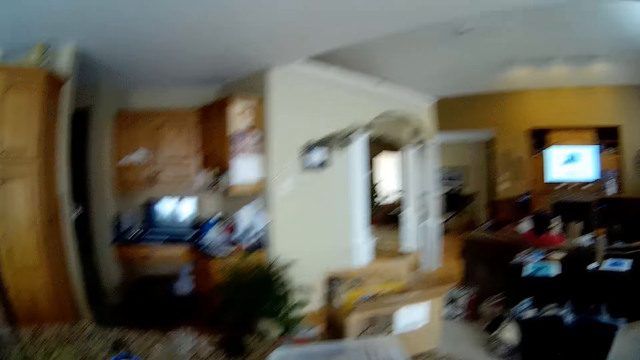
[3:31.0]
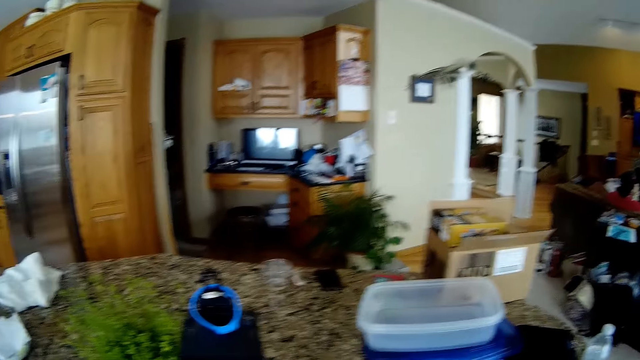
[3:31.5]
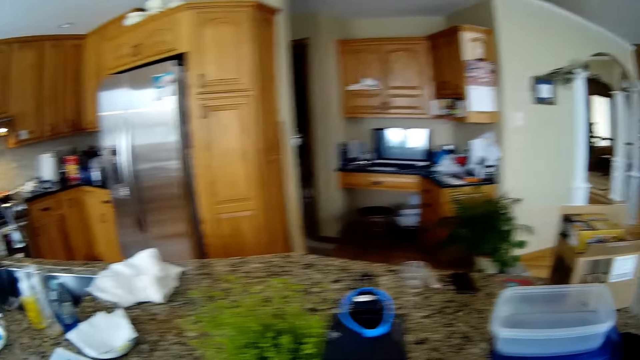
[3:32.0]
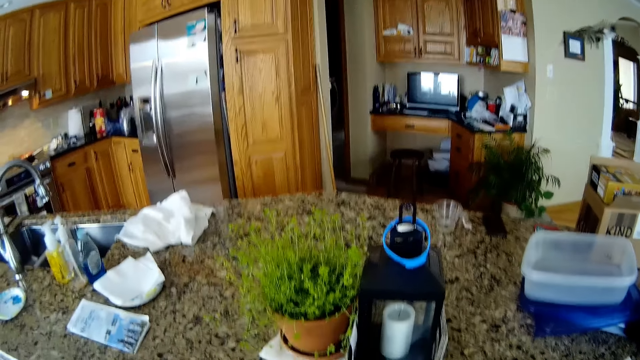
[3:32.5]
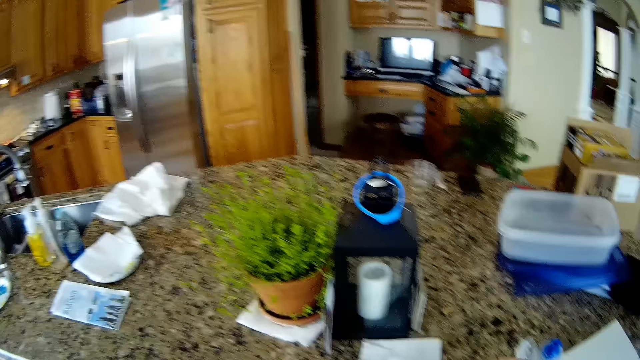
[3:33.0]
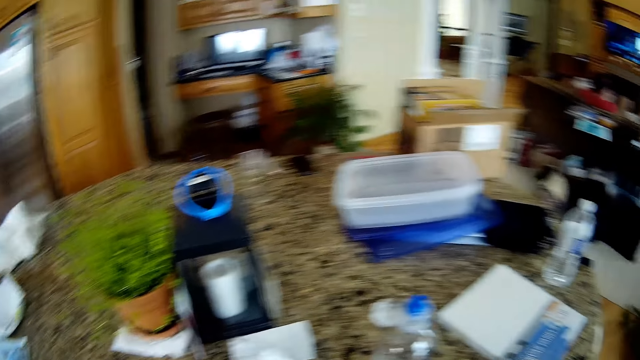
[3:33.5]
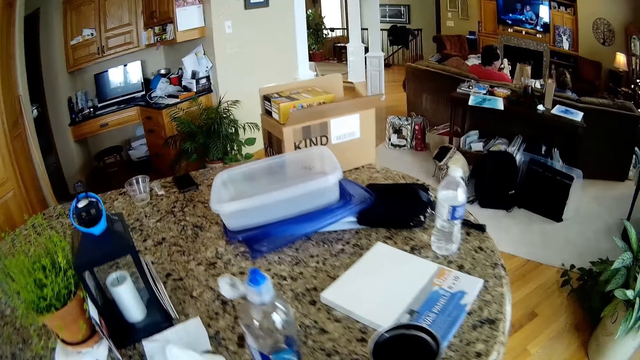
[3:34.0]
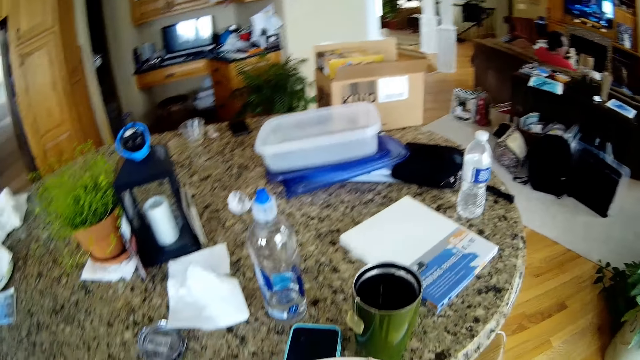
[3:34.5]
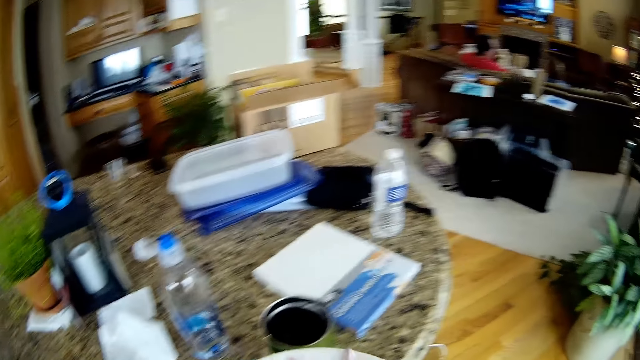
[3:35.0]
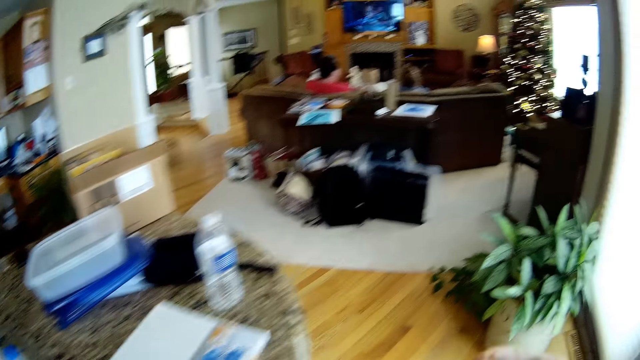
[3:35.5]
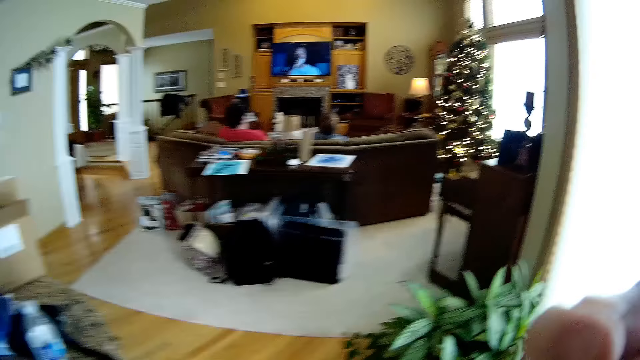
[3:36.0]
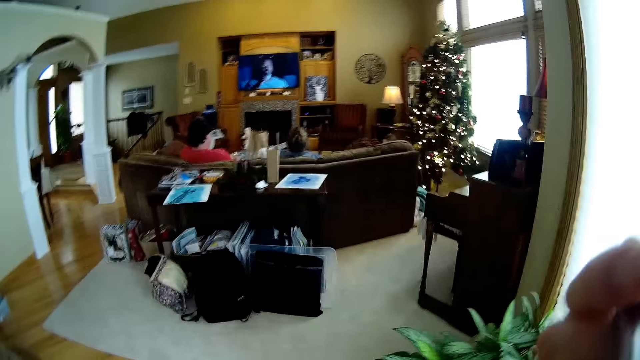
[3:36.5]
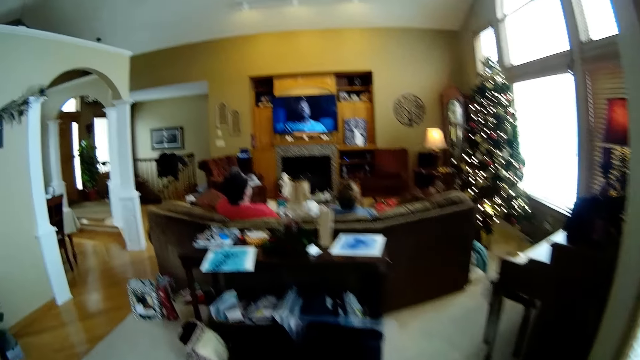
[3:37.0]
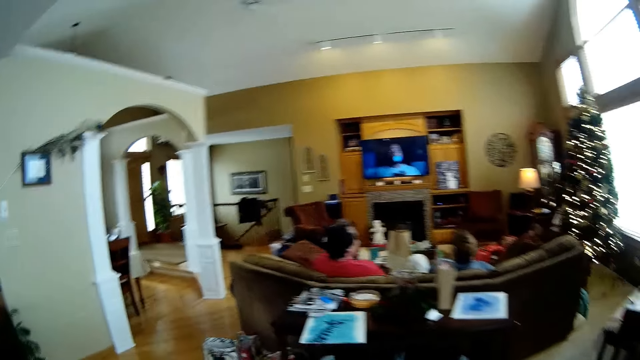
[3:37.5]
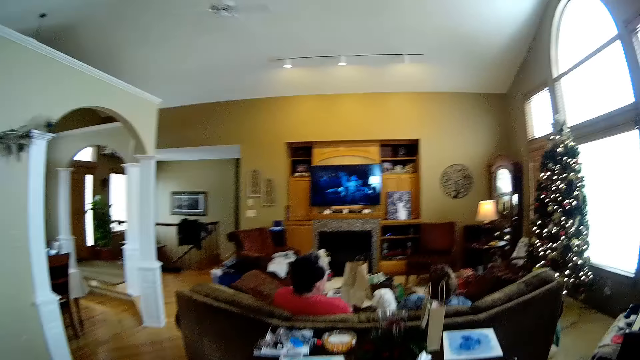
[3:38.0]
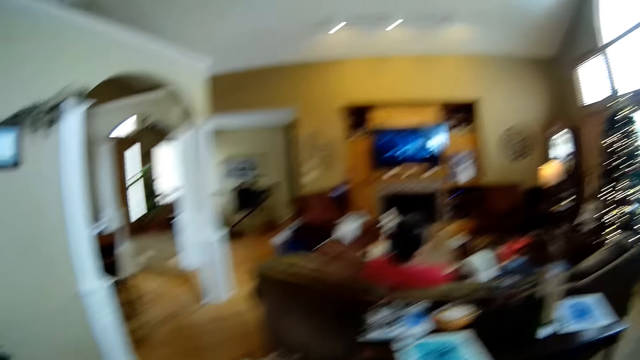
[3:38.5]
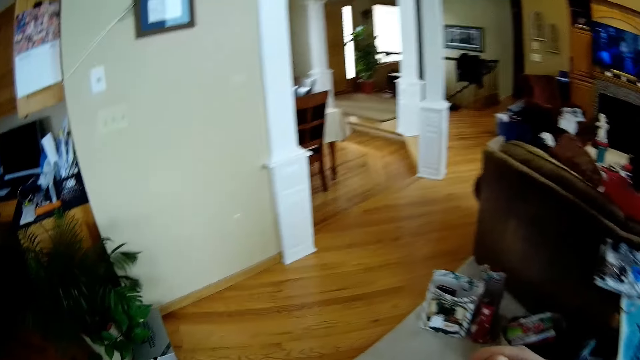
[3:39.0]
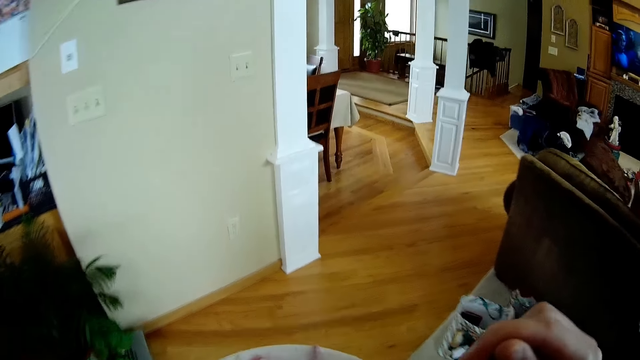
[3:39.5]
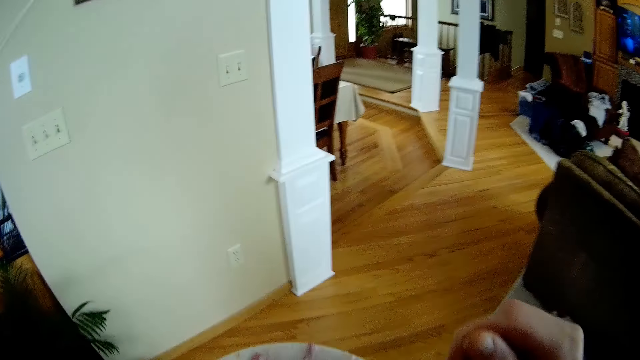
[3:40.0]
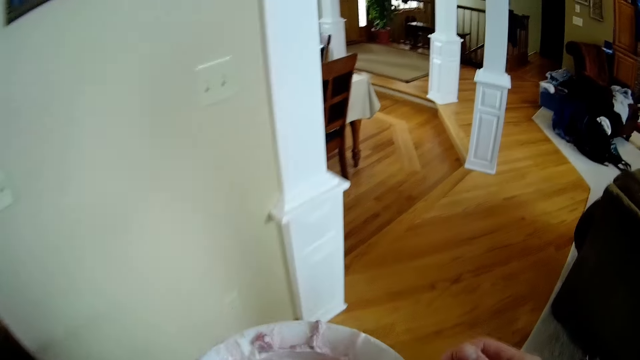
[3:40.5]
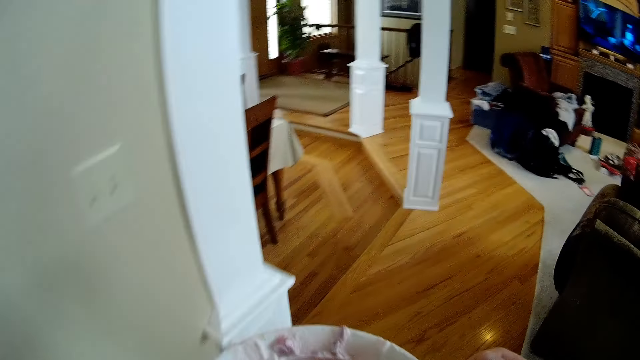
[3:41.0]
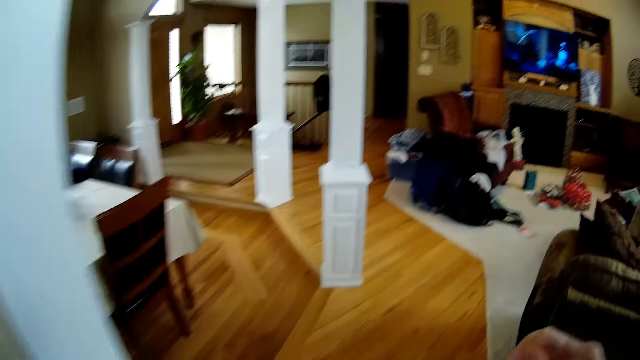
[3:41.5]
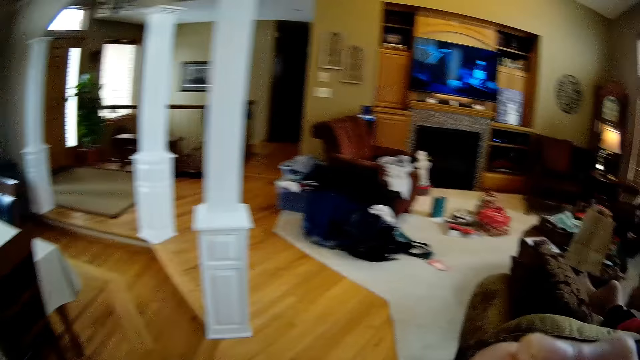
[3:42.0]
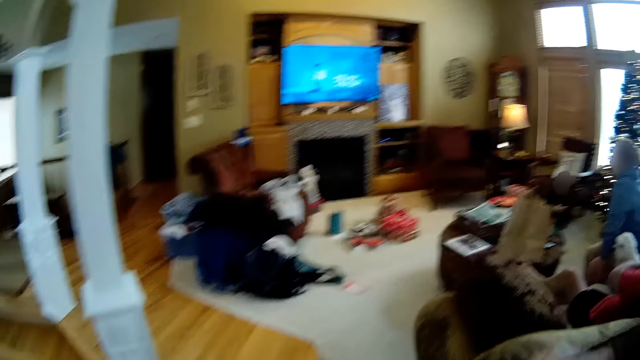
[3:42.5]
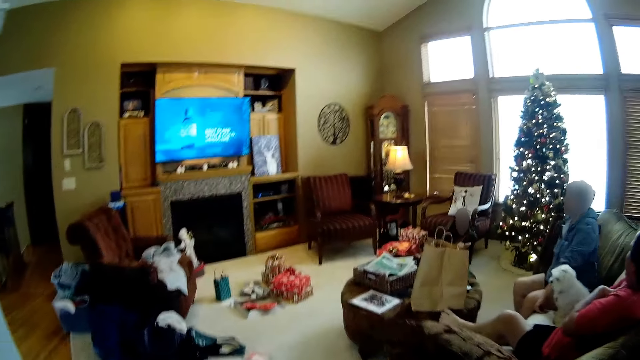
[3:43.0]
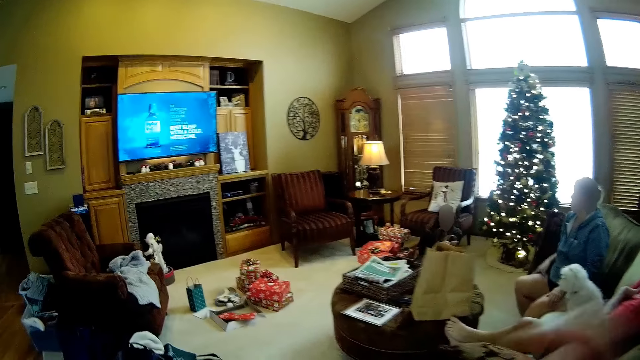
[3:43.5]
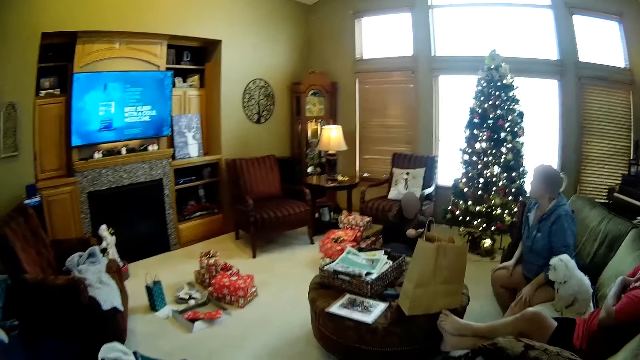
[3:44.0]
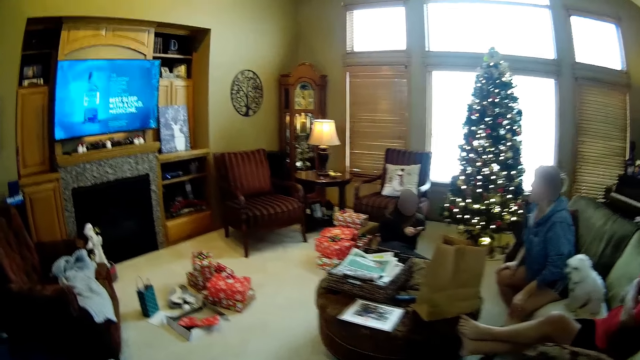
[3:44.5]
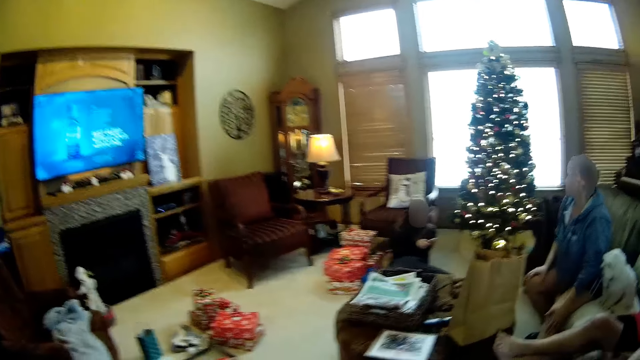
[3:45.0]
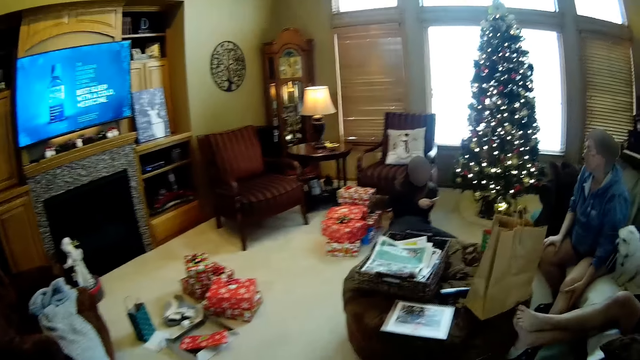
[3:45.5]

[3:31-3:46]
The camera wearer places the bottle on the table. He eats a meal with a spoon in his right hand. He lifts his hand. He walks around the room. He carries the plate. He walks around the room.

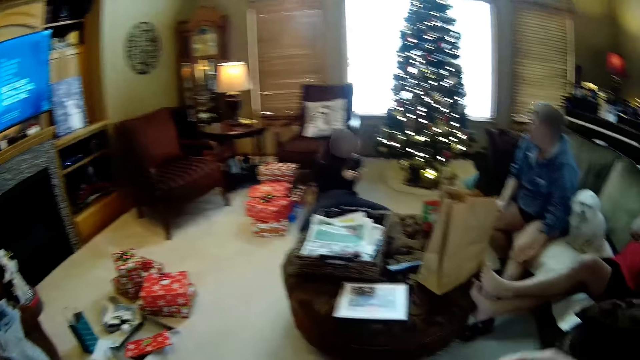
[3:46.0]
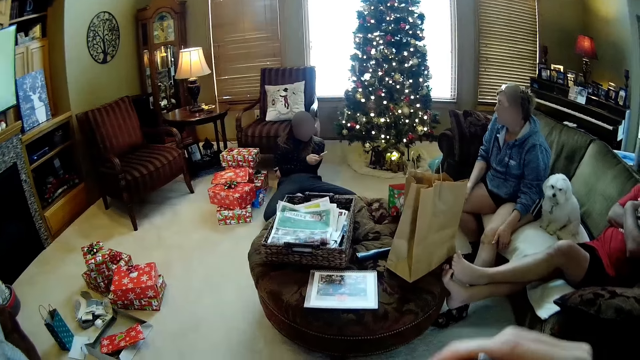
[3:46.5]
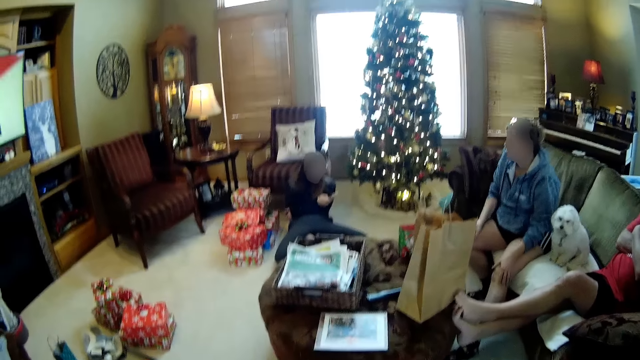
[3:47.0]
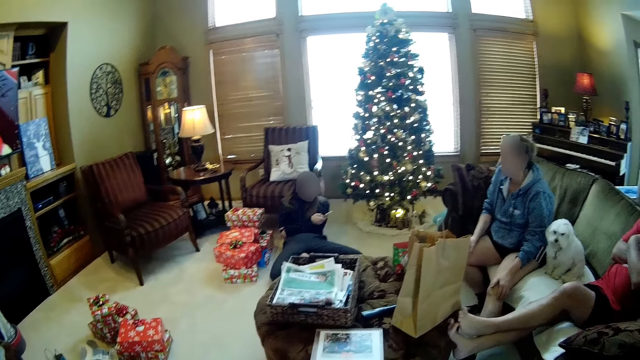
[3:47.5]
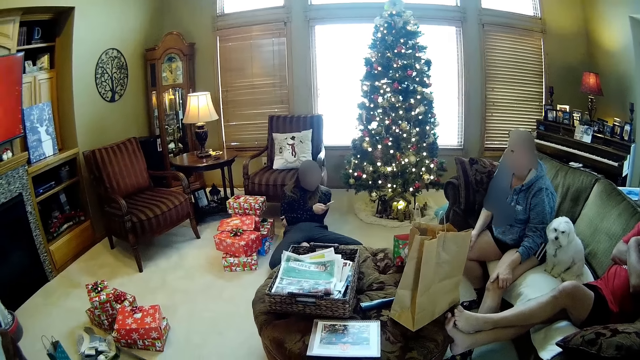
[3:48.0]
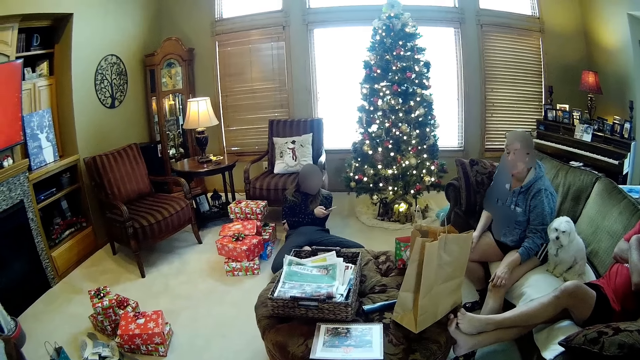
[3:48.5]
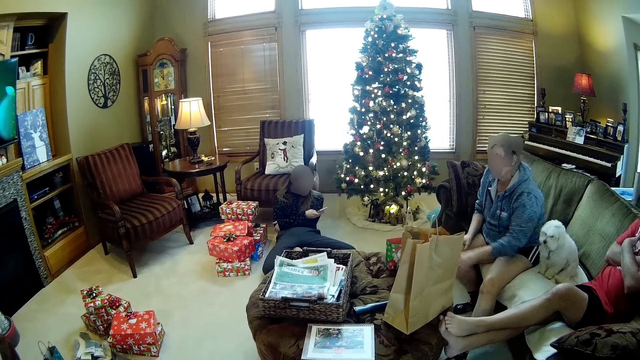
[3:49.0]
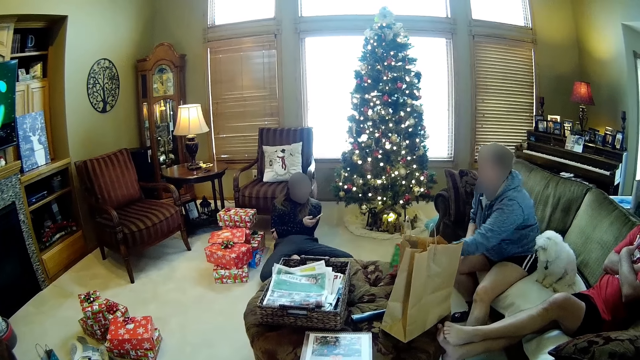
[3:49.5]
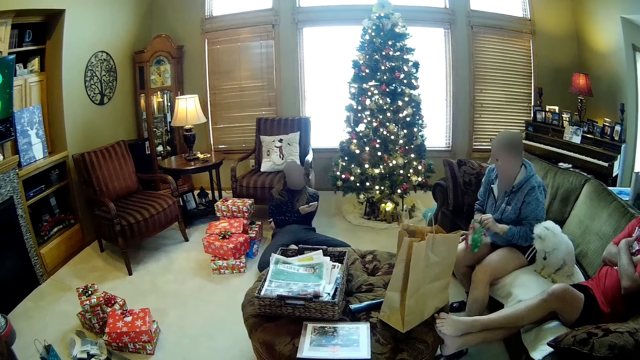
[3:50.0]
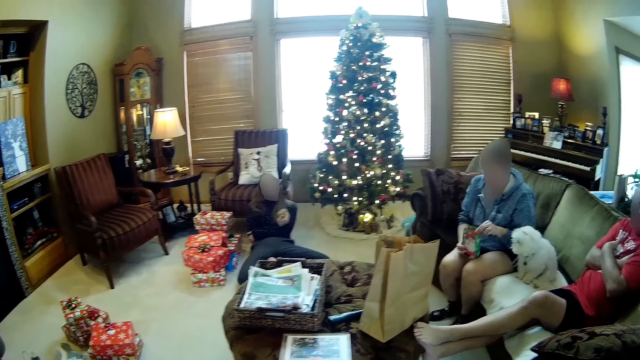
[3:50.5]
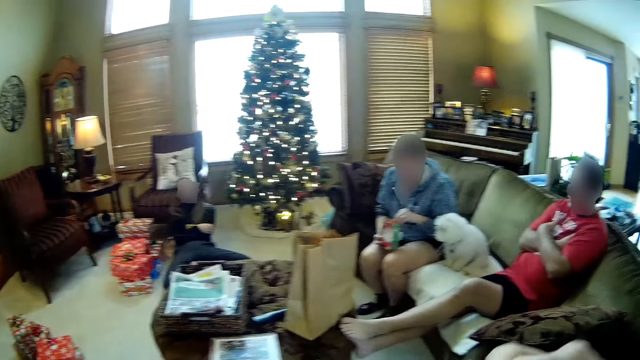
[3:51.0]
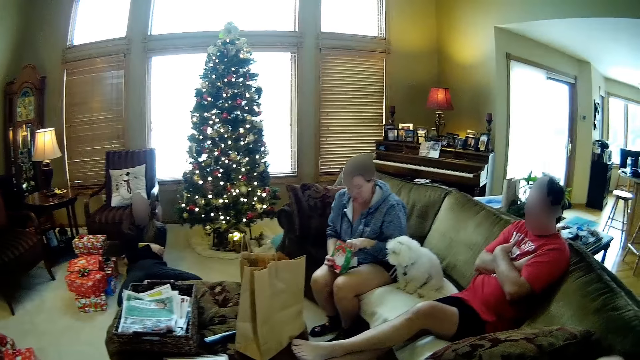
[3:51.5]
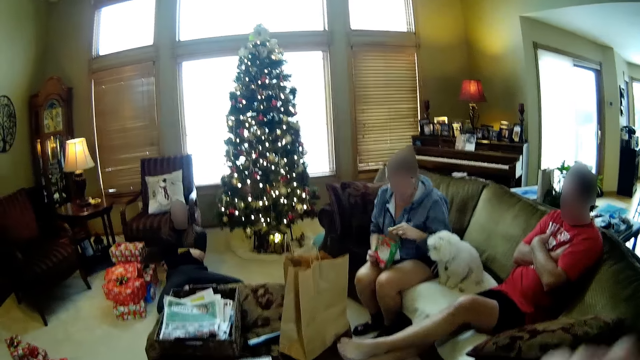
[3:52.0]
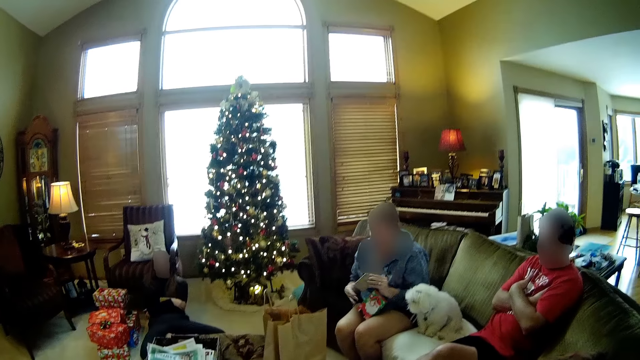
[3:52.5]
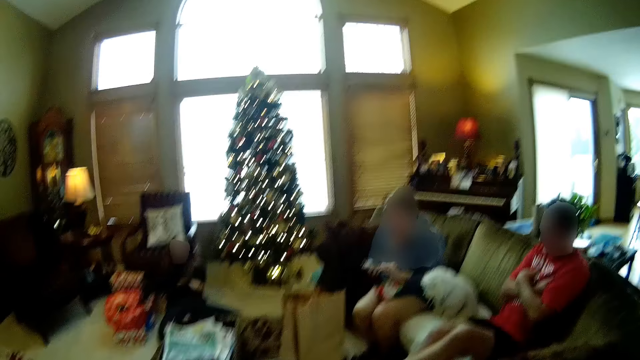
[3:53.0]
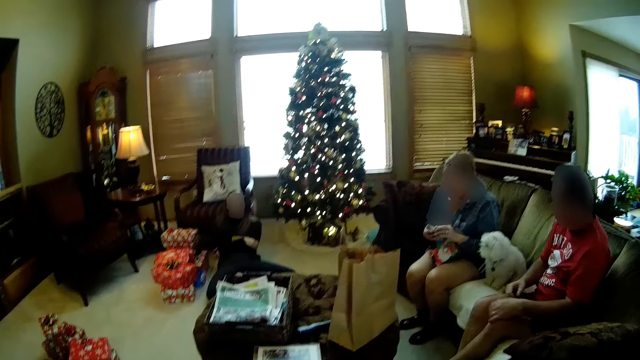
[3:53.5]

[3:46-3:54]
A woman takes a packet from an ottoman with her left hand. The woman picks juice from the table. The woman holds the packet in both hands.
